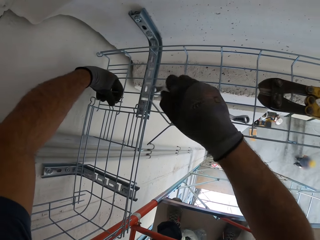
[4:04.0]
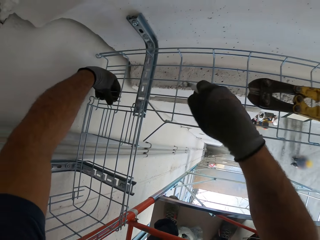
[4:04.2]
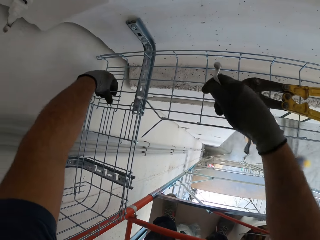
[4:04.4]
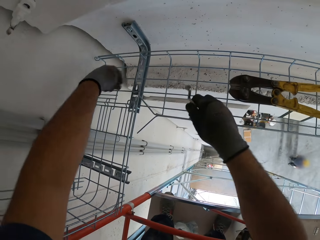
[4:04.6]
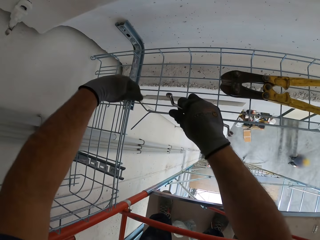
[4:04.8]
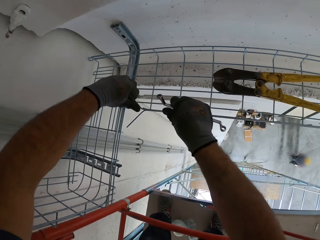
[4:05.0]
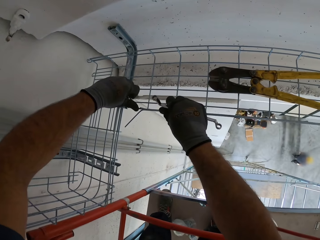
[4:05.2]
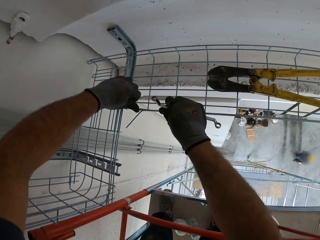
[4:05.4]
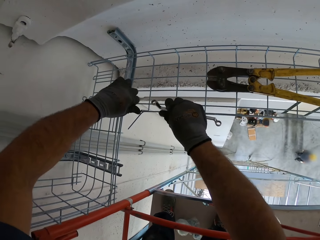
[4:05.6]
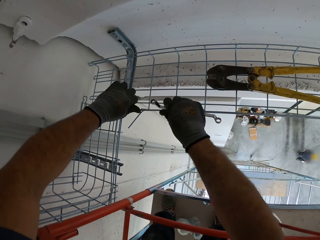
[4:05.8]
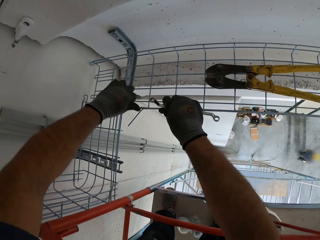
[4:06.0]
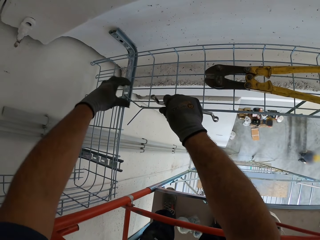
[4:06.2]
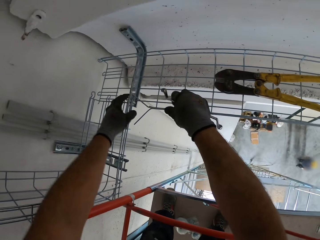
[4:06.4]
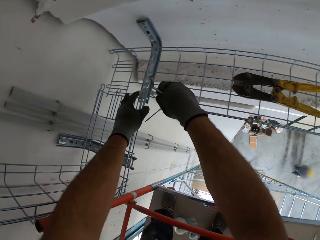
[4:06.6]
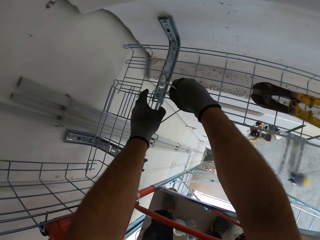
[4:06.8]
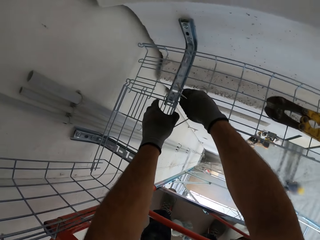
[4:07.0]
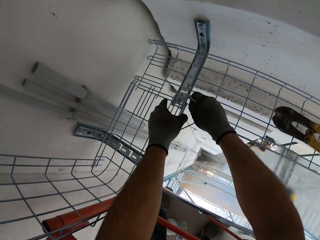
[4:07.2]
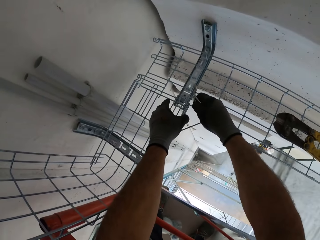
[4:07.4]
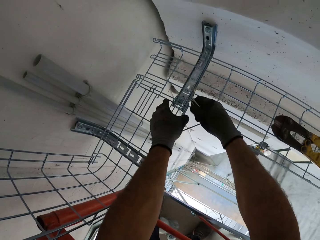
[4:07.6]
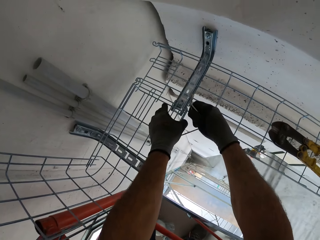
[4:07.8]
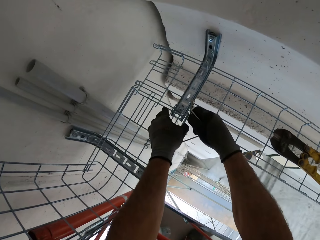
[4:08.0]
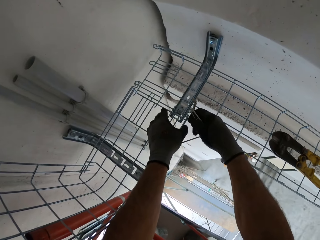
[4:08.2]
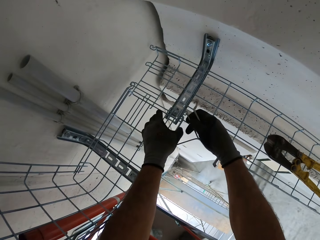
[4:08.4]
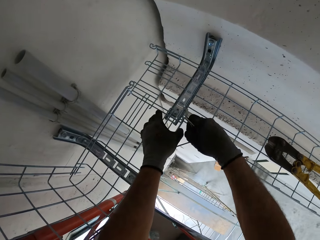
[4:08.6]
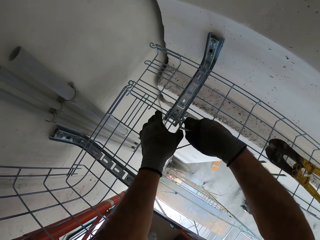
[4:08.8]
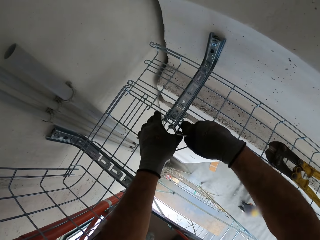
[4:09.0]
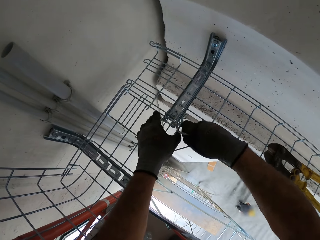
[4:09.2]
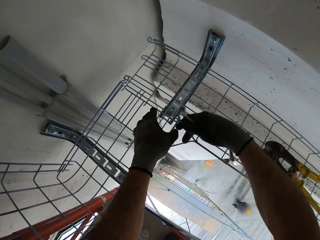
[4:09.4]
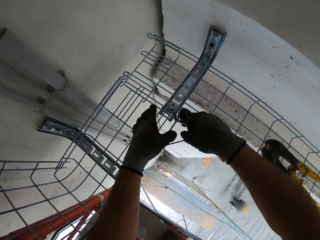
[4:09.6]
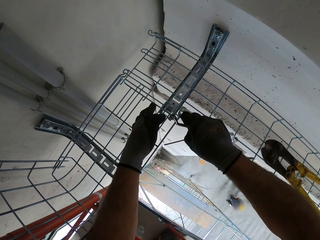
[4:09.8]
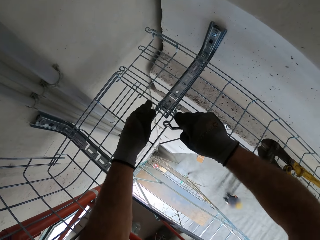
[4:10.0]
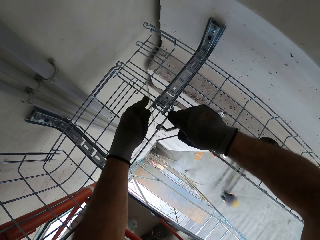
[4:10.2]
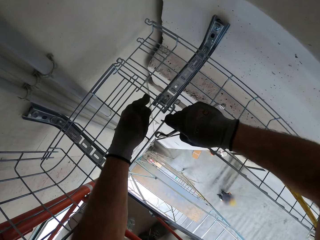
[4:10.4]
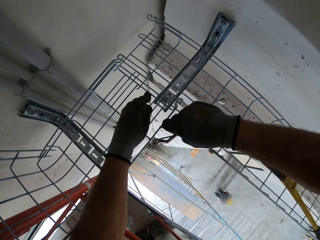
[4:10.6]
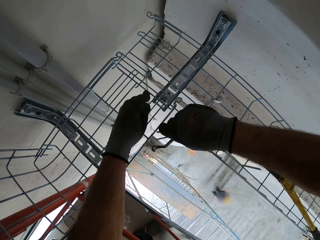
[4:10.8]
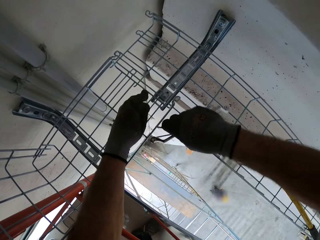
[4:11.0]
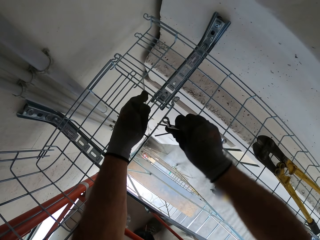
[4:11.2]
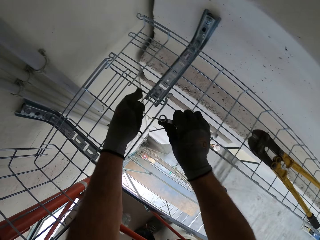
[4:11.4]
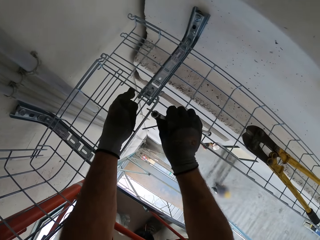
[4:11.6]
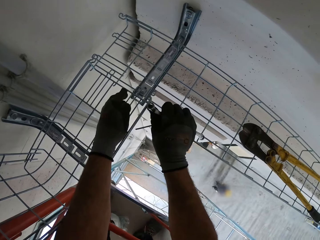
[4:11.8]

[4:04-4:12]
The camera wearer bends the wire.

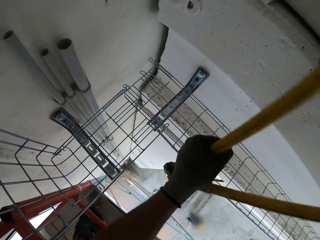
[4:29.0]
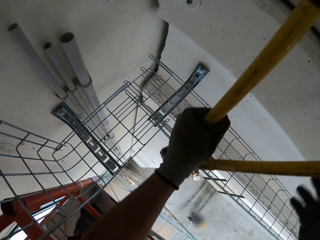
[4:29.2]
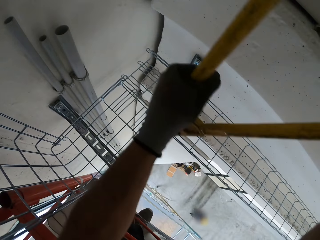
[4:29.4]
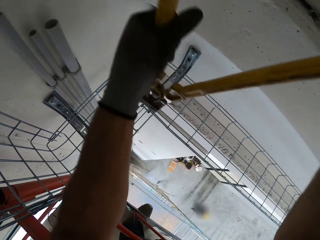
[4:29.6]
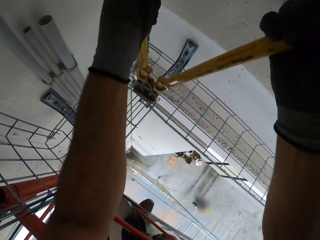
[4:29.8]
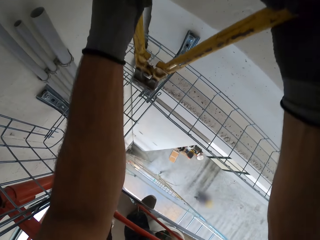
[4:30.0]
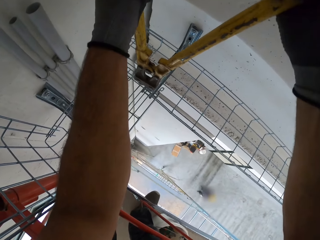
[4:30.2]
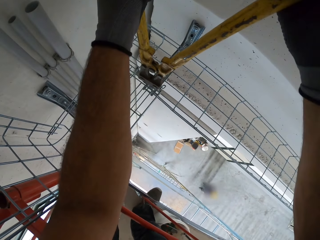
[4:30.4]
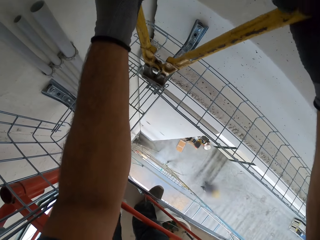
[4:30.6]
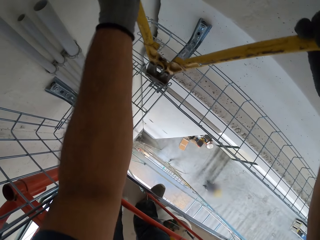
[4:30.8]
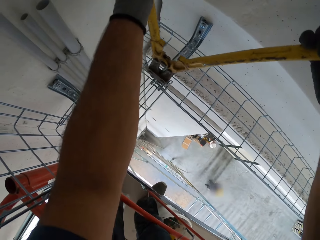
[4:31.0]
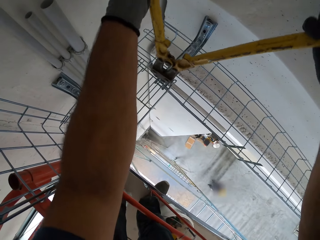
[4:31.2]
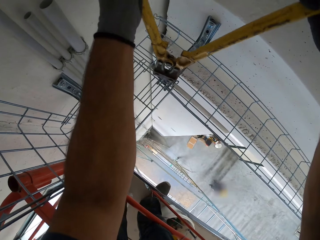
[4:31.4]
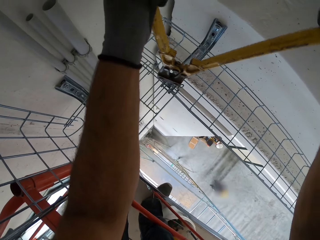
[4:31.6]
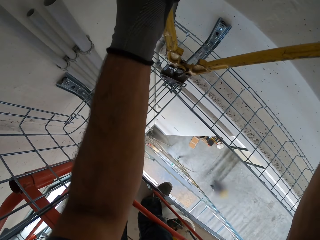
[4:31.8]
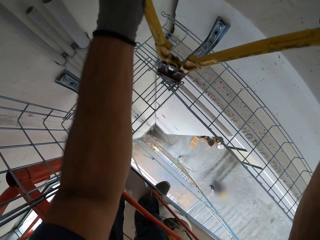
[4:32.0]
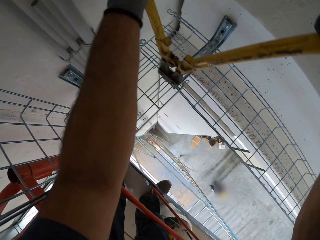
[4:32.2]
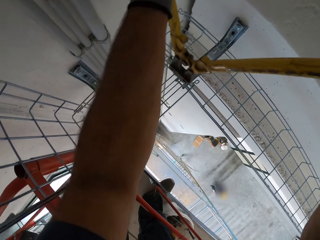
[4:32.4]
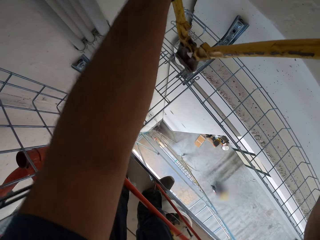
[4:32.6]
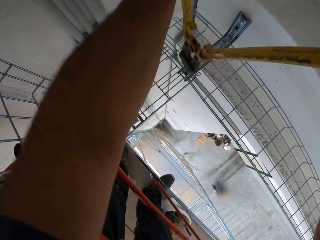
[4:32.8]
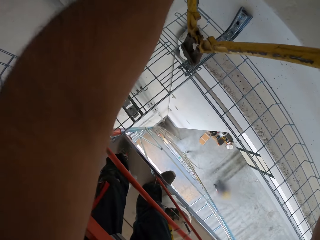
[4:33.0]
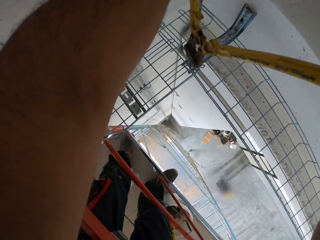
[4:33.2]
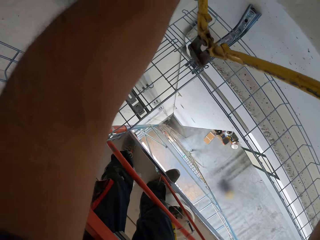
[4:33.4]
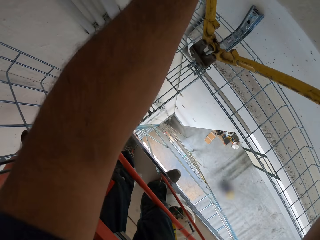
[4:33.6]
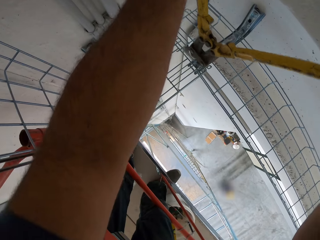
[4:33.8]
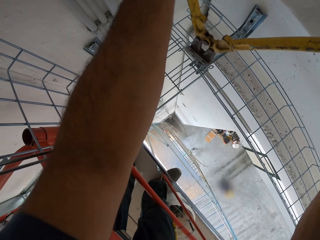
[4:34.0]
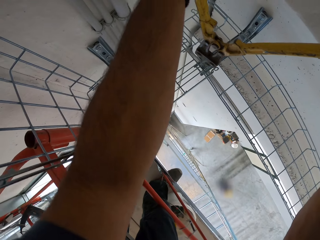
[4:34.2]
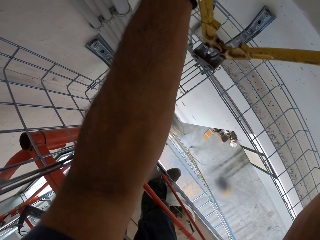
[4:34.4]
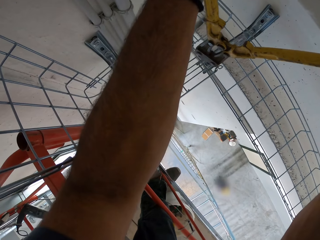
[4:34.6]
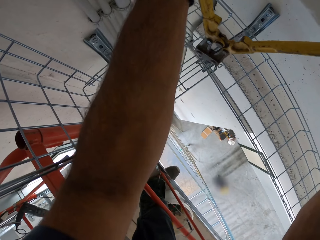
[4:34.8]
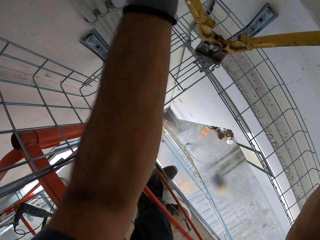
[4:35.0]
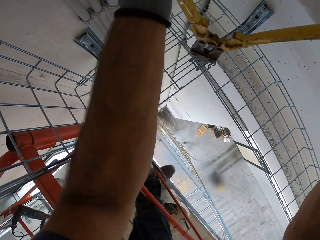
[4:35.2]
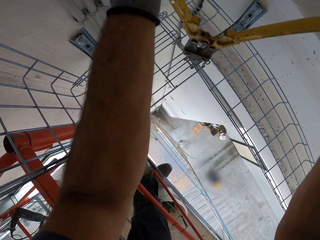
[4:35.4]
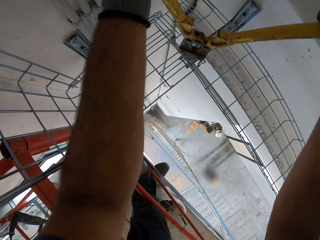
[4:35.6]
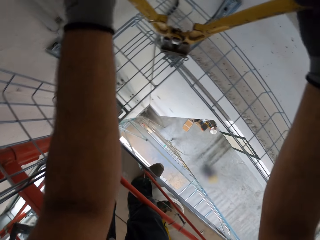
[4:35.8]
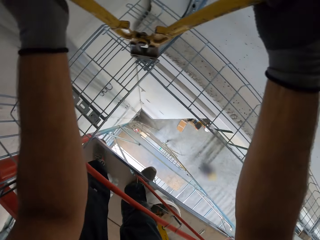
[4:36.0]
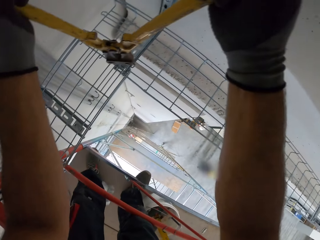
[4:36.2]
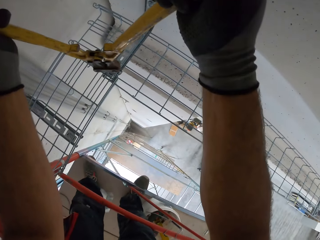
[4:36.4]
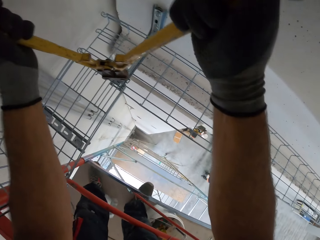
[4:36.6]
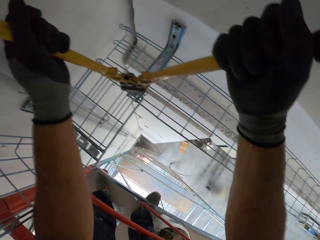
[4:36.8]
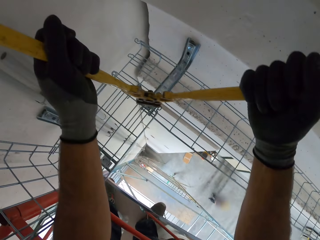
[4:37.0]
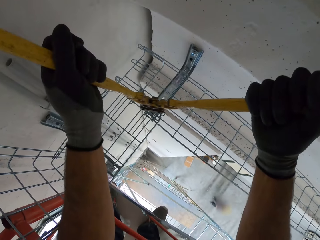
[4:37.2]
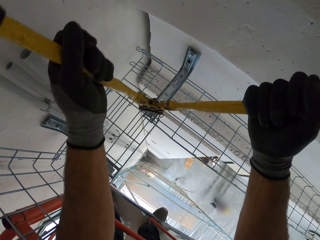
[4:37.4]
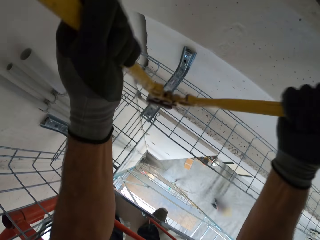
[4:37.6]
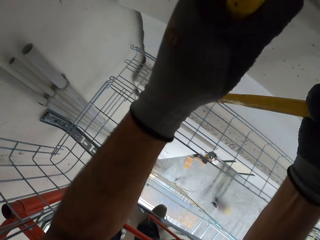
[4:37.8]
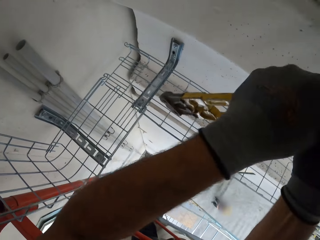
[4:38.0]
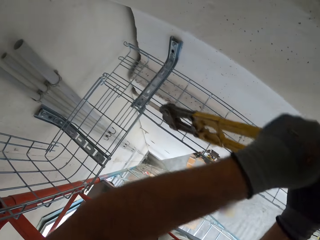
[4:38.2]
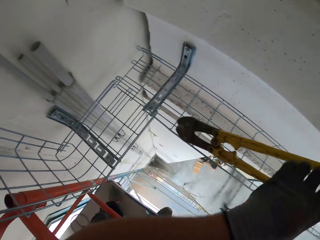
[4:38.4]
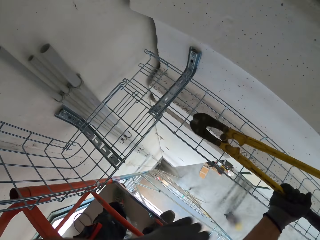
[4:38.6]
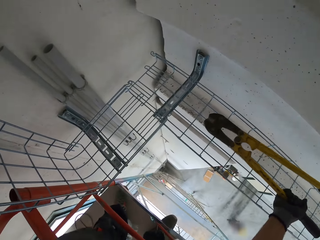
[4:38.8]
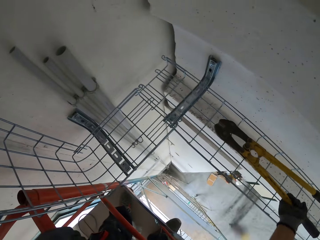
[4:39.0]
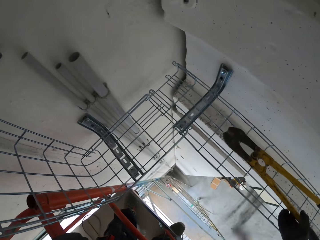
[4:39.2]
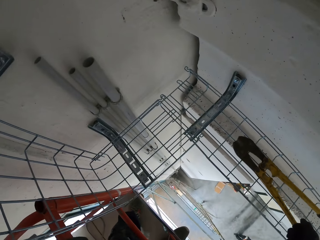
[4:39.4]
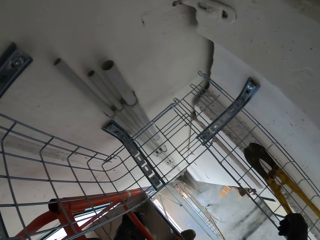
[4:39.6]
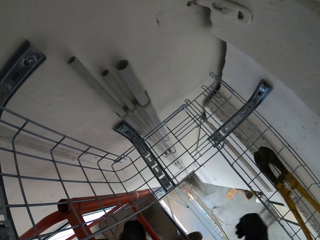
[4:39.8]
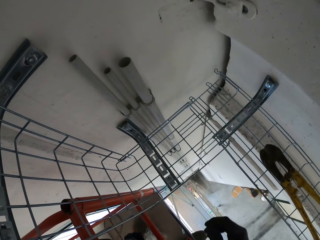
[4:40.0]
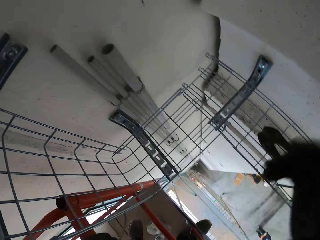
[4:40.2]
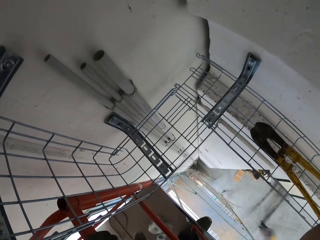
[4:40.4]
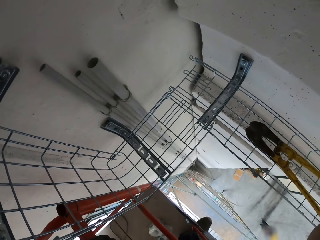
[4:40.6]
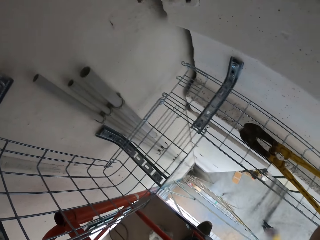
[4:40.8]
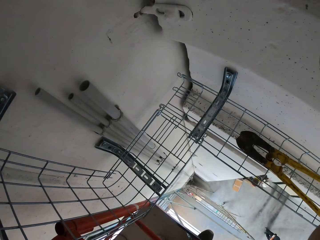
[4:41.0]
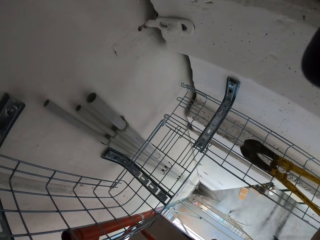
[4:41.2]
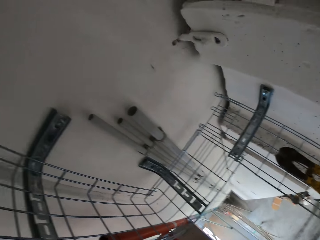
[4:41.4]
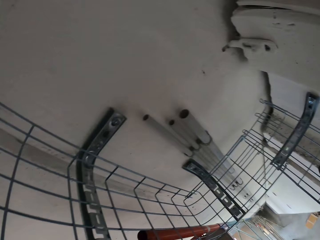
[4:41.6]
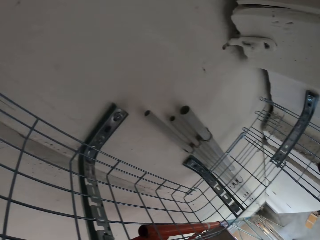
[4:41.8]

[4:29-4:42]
The camera wearer takes a diagonal cutter. They tighten the bolt with the pliers. They put the pliers on the wire mesh.
